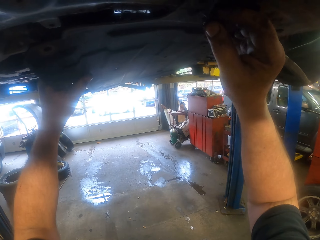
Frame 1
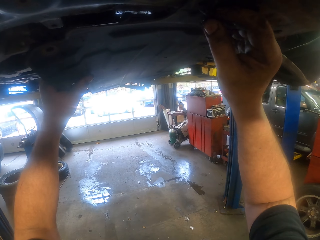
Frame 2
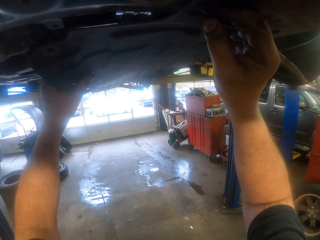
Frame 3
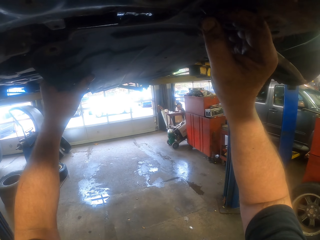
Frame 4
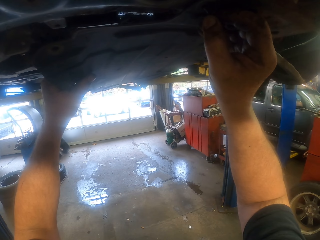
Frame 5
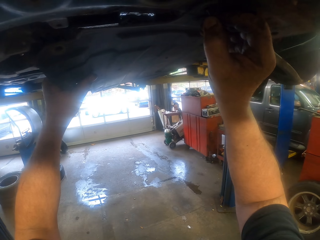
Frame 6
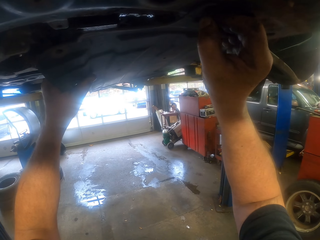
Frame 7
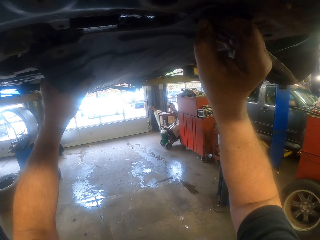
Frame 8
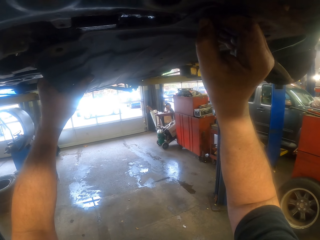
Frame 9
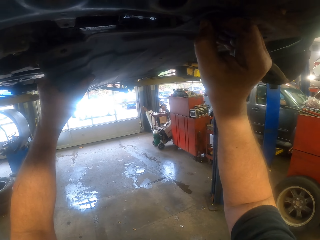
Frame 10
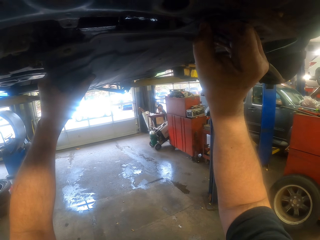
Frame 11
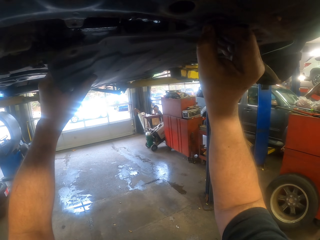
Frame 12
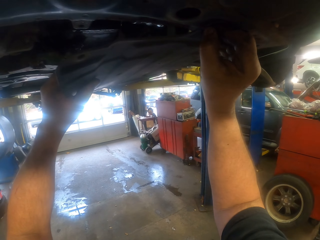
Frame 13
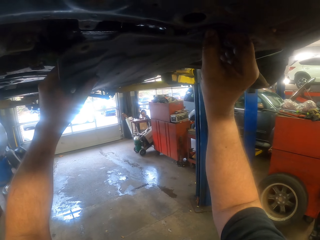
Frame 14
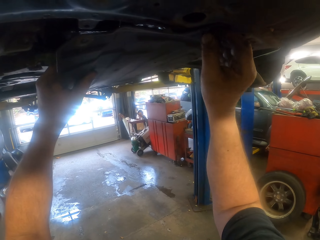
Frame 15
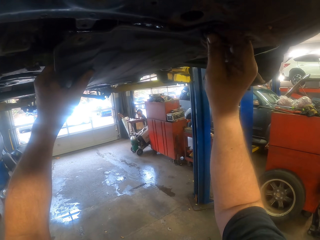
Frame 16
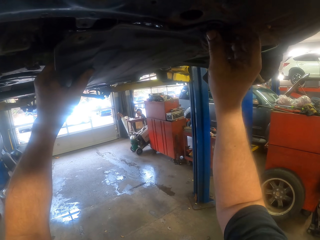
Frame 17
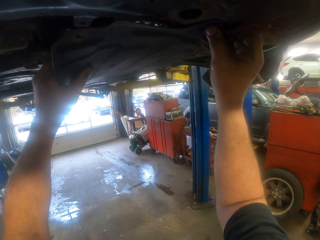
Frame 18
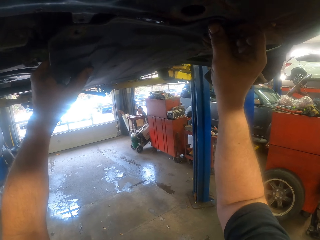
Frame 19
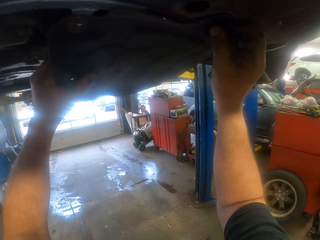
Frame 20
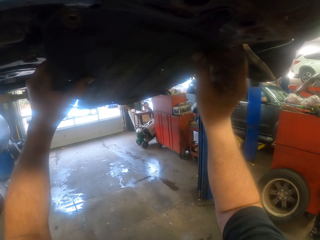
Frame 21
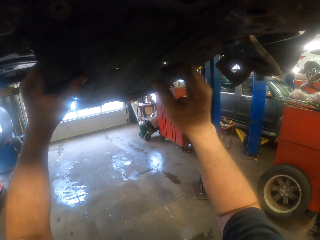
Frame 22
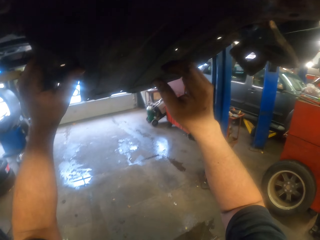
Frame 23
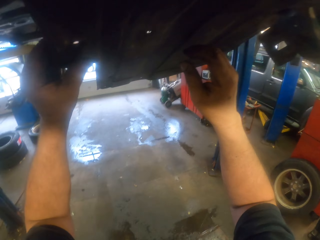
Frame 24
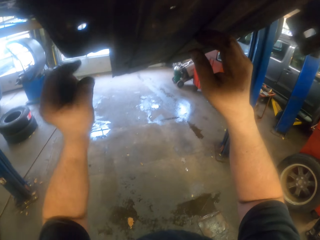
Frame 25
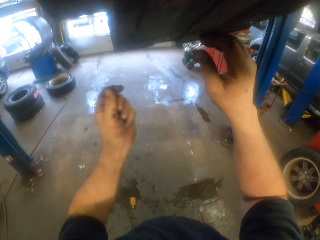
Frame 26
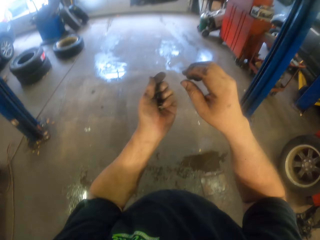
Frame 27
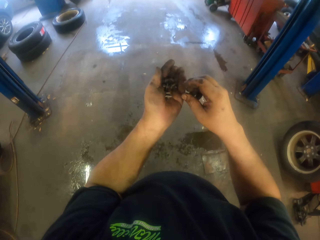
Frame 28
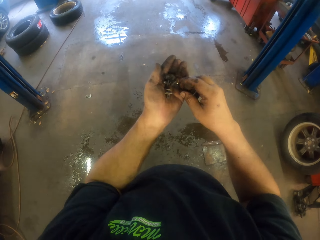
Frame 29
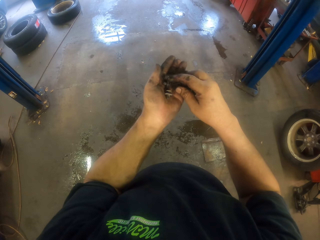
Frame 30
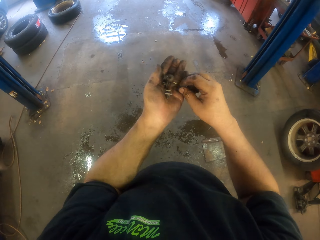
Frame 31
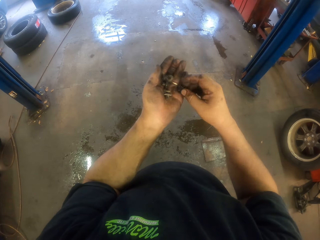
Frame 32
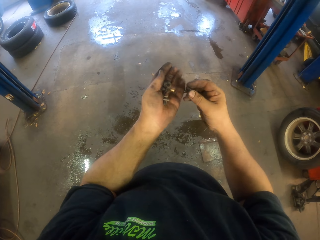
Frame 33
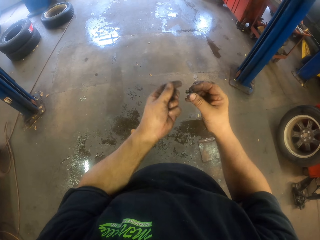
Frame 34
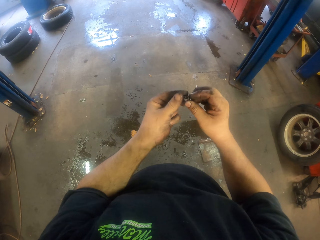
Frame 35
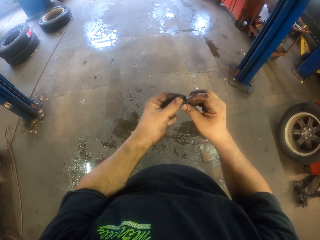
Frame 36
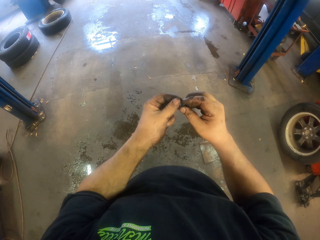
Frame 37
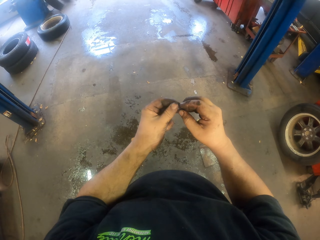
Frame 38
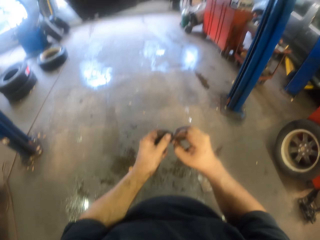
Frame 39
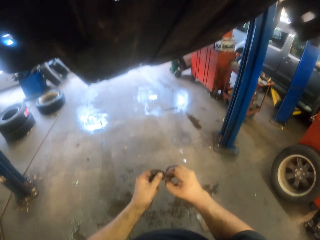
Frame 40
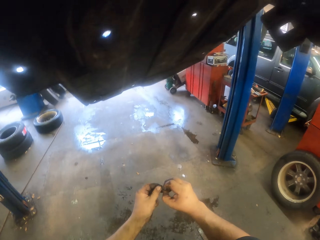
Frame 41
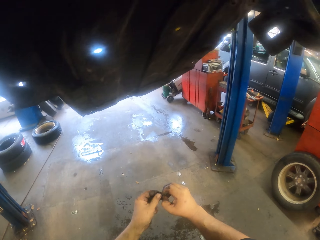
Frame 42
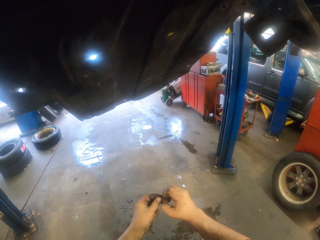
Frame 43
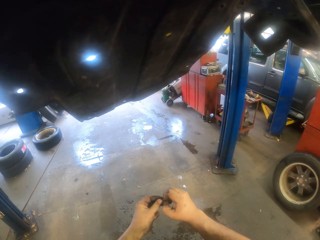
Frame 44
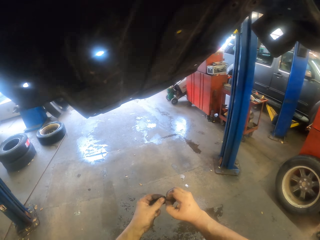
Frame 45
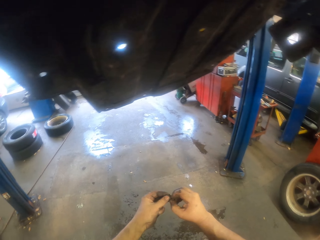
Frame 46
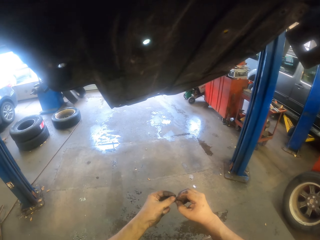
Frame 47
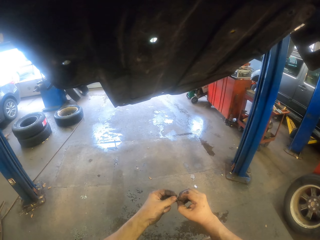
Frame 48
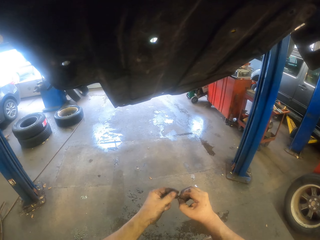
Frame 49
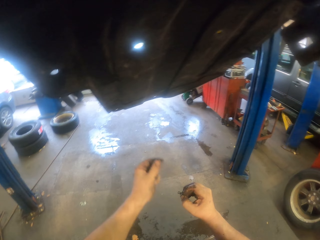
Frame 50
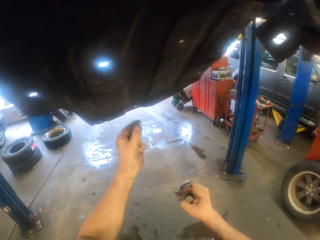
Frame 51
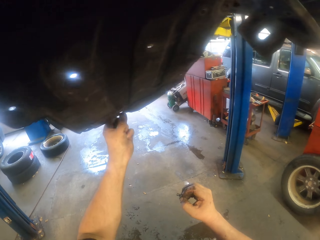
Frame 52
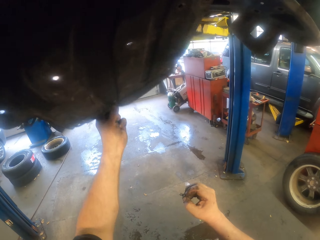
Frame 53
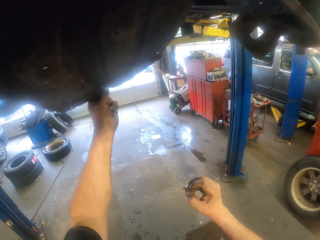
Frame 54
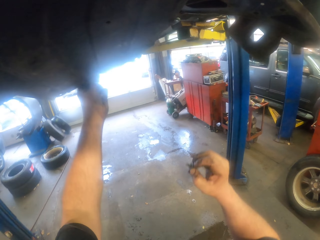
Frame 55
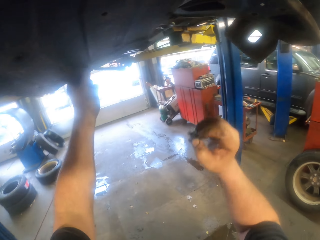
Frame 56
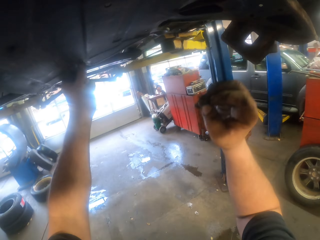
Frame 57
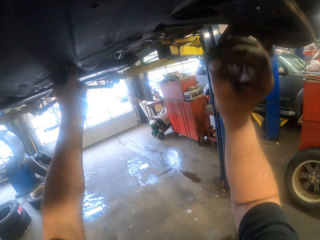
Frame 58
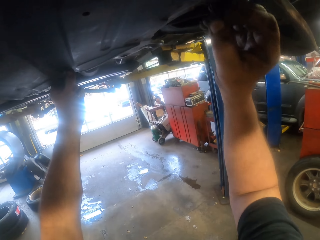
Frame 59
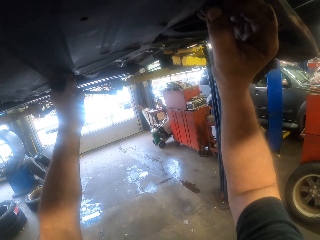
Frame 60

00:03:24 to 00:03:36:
The camera wearer puts the bolt on the board. They lower the hands. They take a nut. They adjust the nut. They look at the board. They hold the board.

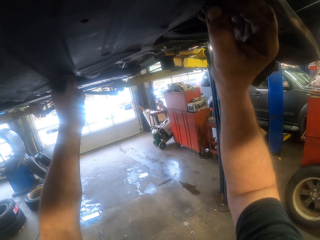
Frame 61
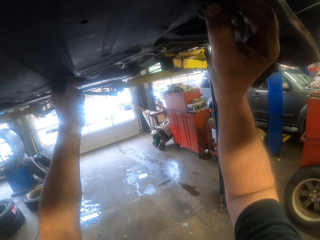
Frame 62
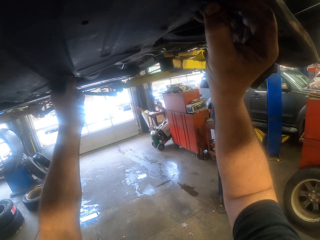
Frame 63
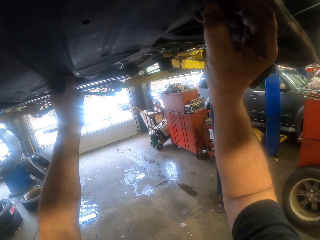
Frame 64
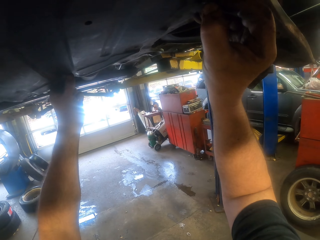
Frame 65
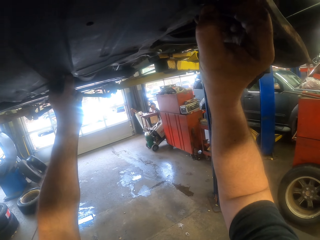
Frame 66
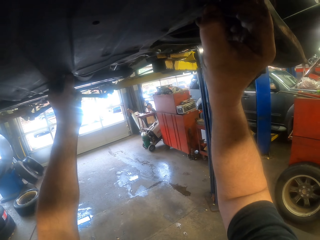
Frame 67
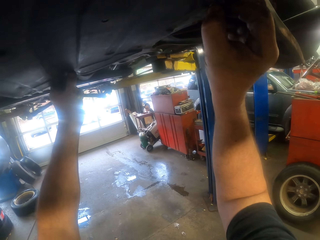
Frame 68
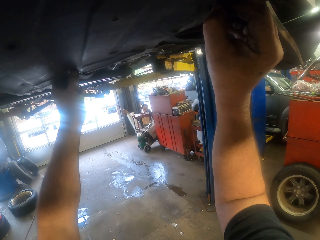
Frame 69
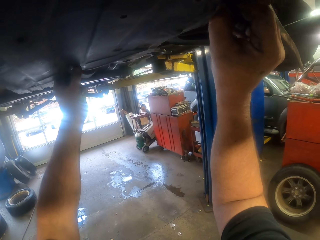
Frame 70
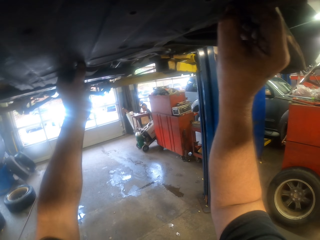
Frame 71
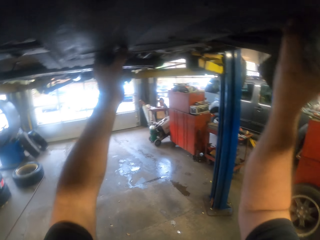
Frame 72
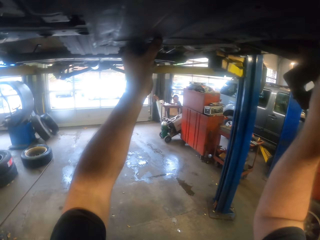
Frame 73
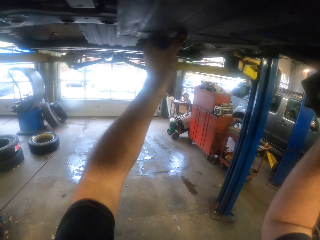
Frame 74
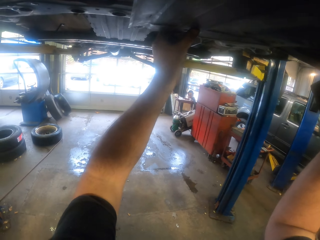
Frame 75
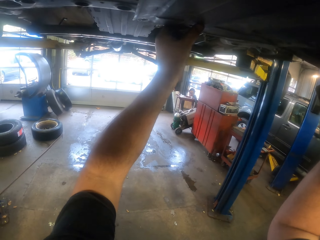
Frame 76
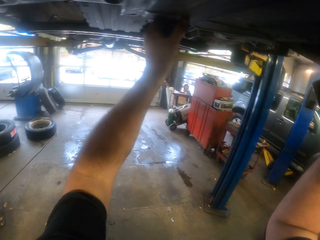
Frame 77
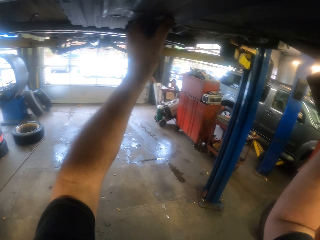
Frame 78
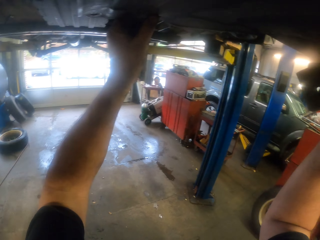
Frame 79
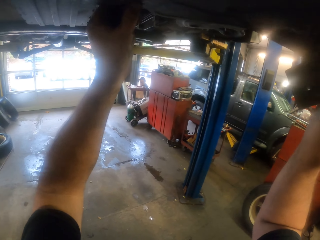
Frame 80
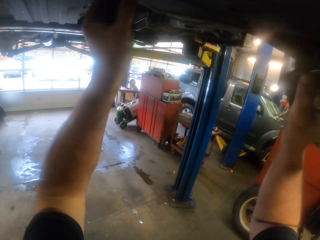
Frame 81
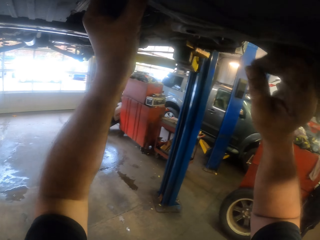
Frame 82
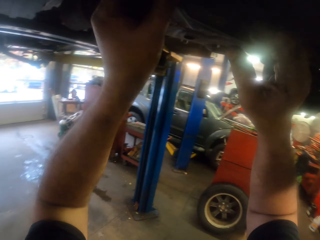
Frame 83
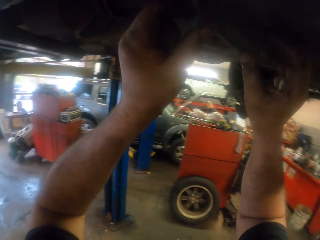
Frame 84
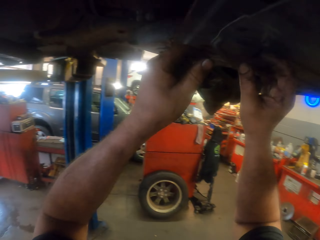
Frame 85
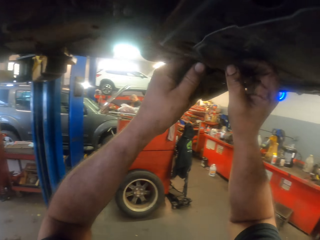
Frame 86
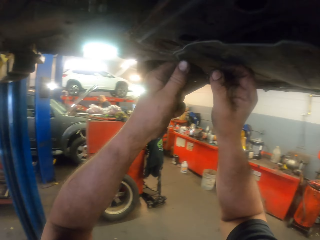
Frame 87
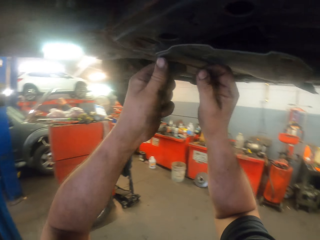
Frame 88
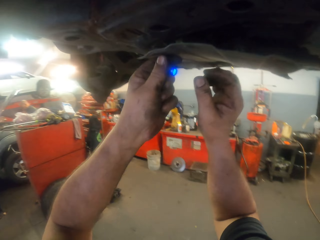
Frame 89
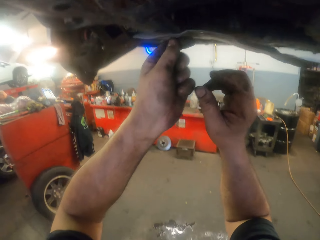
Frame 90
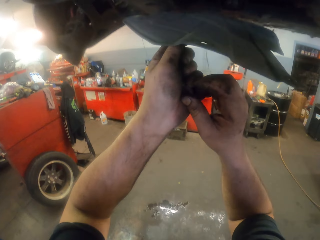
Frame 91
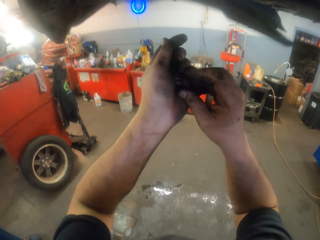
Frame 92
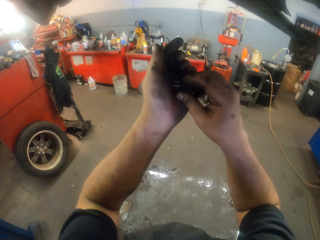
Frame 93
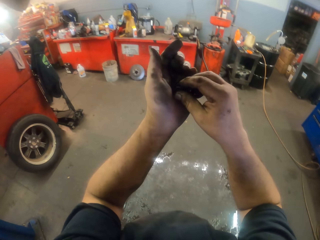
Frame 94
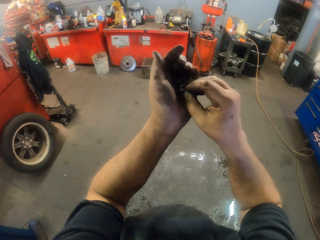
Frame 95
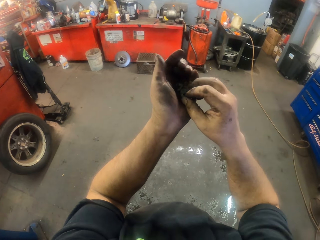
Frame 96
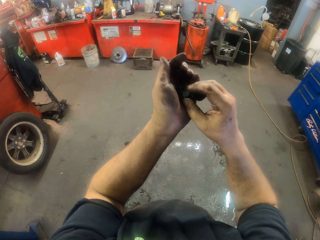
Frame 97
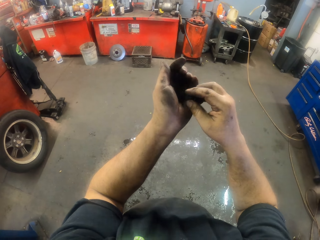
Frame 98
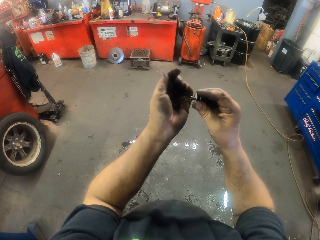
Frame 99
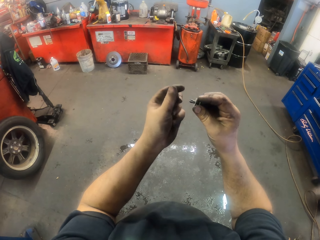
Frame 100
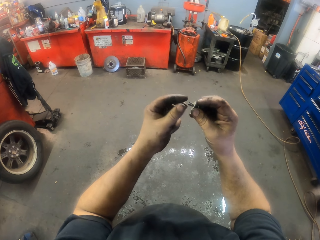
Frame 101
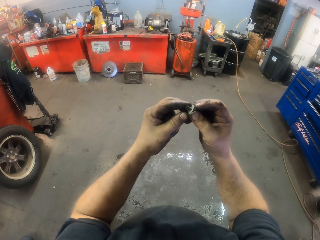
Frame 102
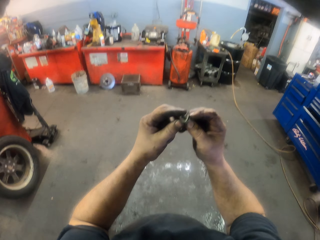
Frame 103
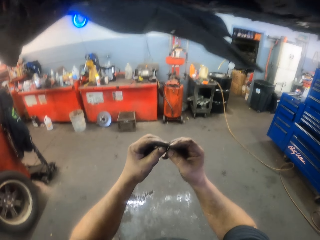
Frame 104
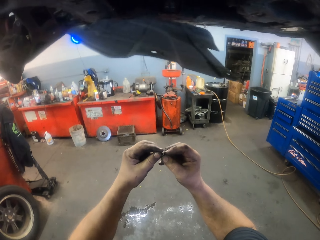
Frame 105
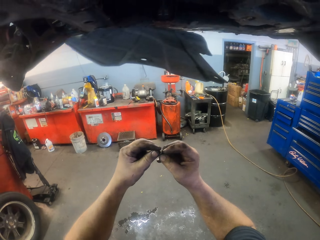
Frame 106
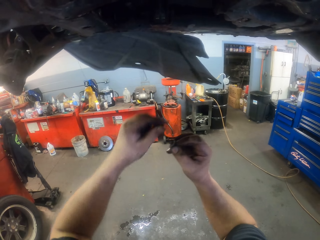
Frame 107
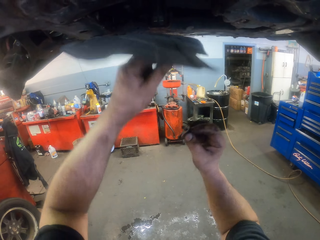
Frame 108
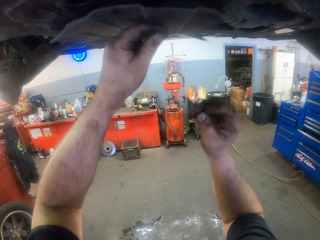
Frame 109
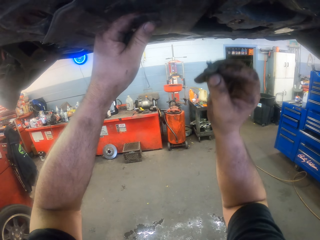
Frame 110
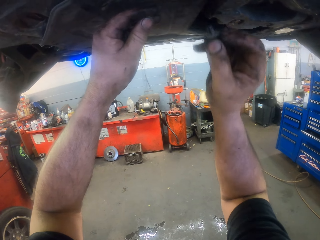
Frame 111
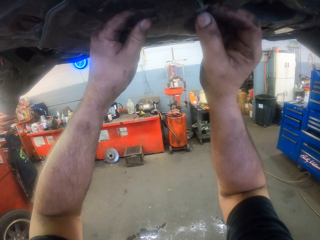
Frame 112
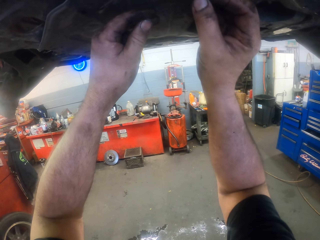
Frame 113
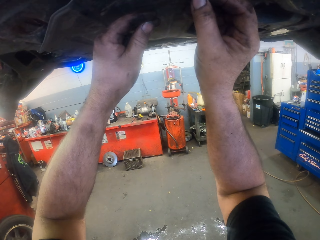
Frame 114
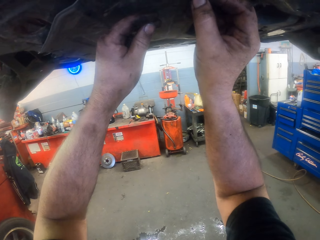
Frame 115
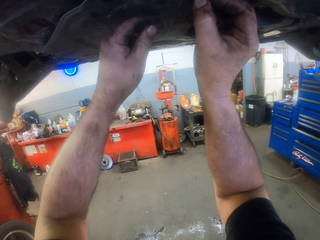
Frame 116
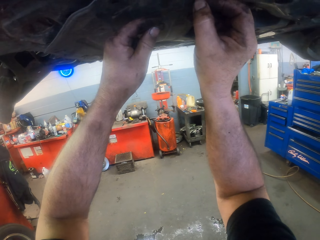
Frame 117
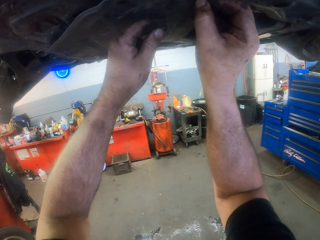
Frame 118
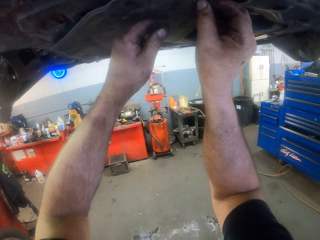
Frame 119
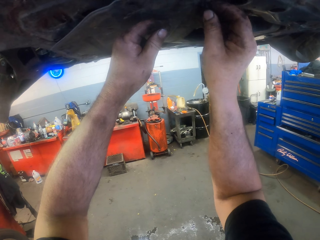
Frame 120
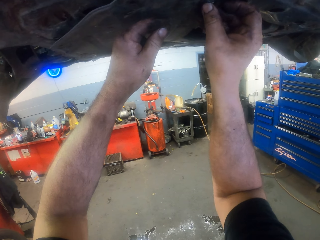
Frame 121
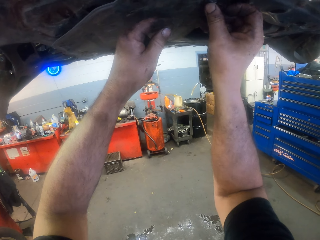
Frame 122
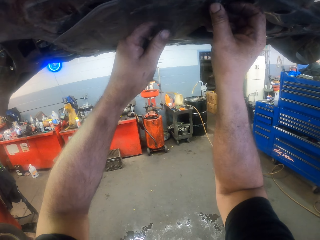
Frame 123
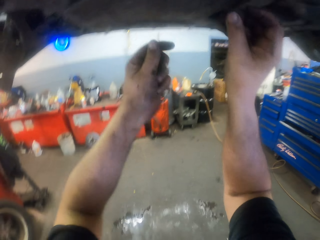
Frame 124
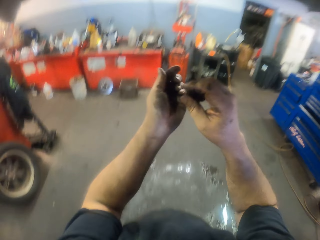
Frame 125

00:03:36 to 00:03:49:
The camera wearer puts the bolt on the board. They screw the undercarriage. They look at the board. They take the bolt. They screw the undercarriage. They move the board. They put the bolt on the board. They screw the undercarriage.
